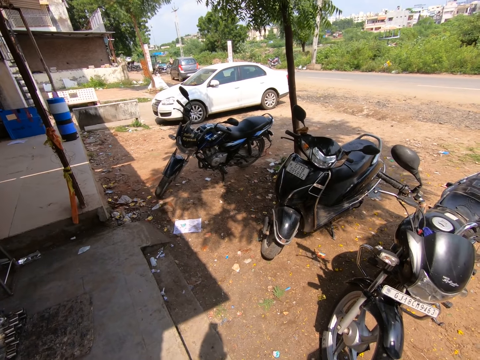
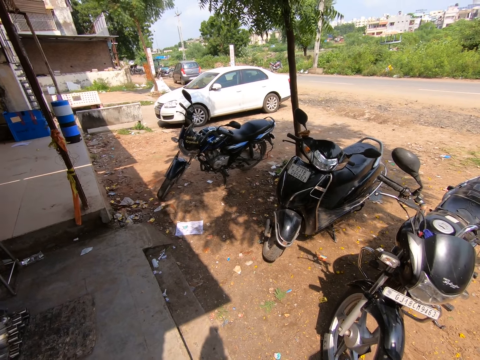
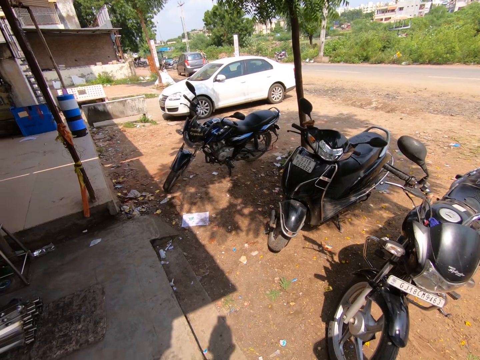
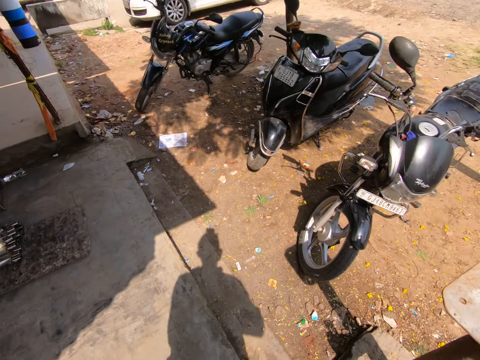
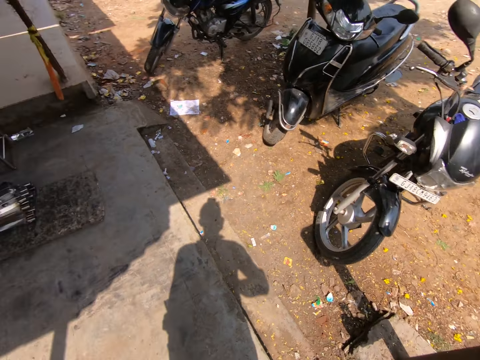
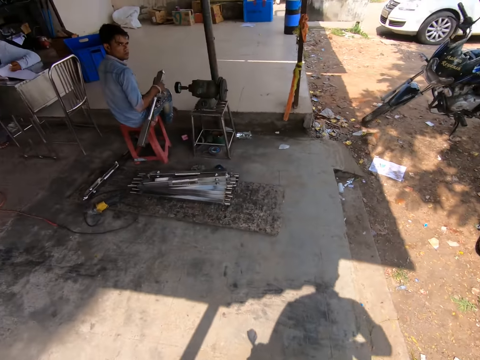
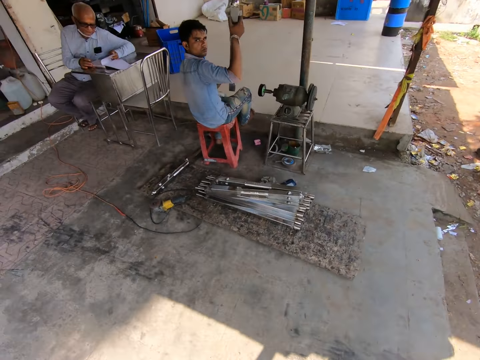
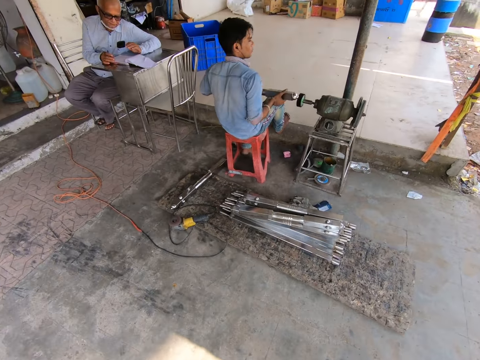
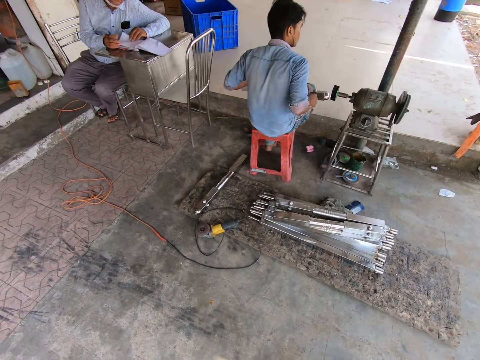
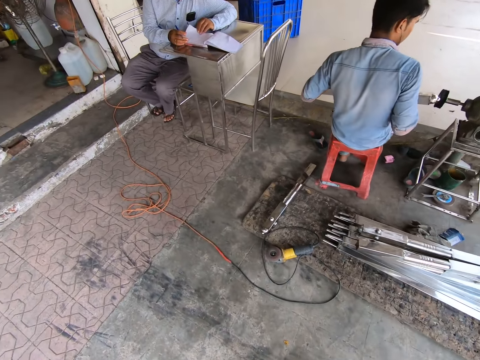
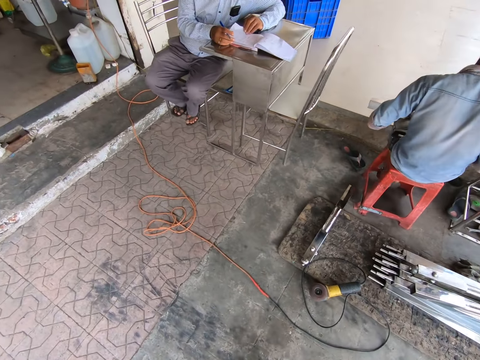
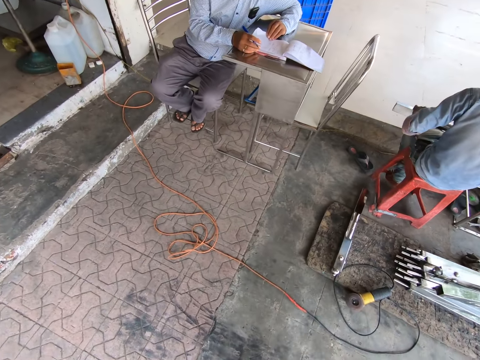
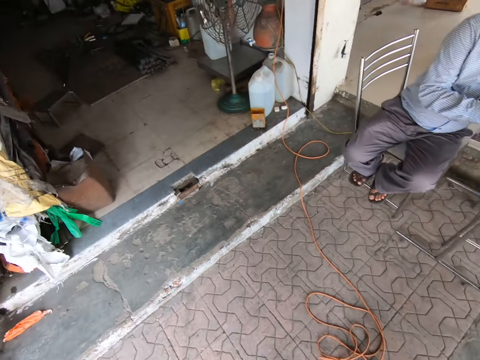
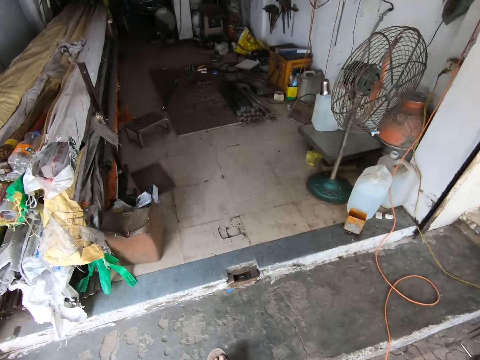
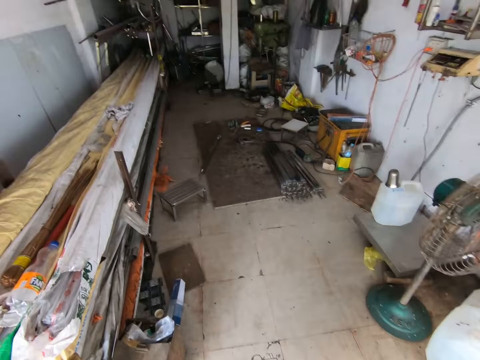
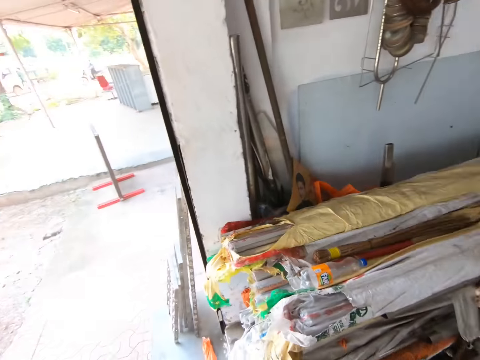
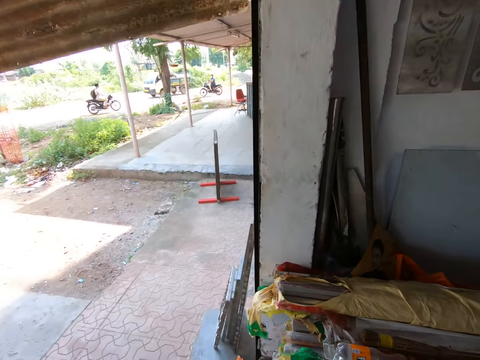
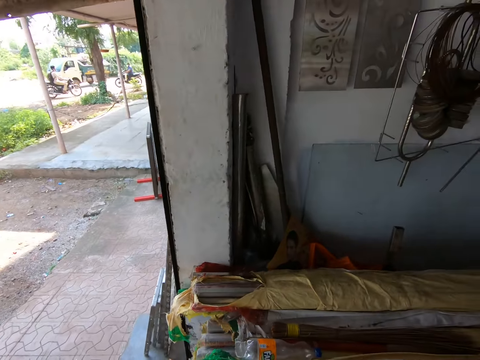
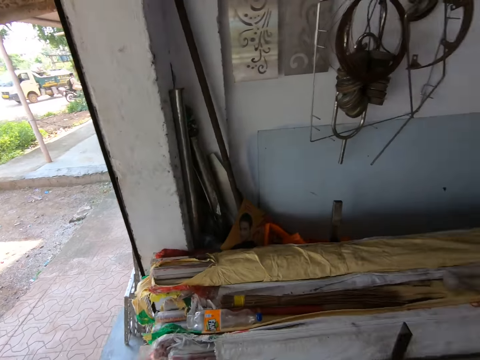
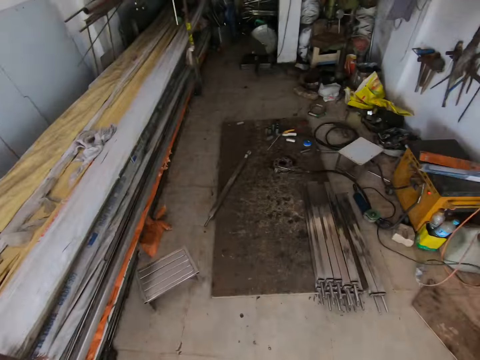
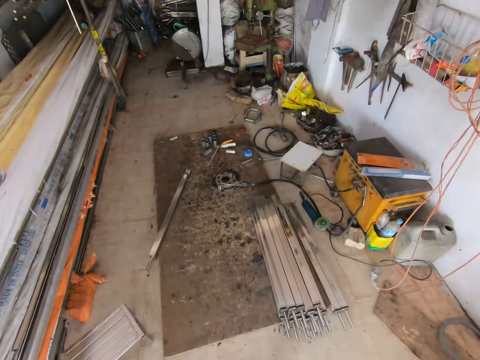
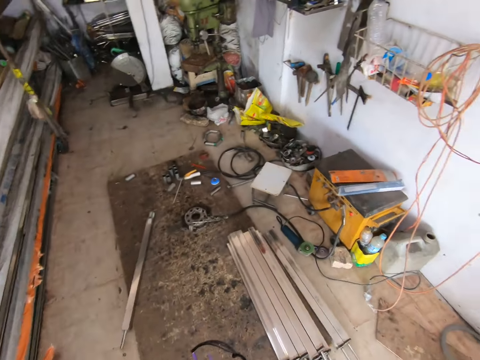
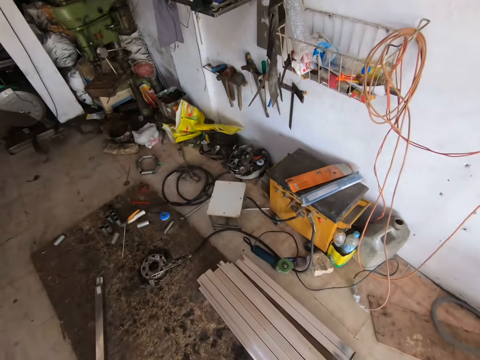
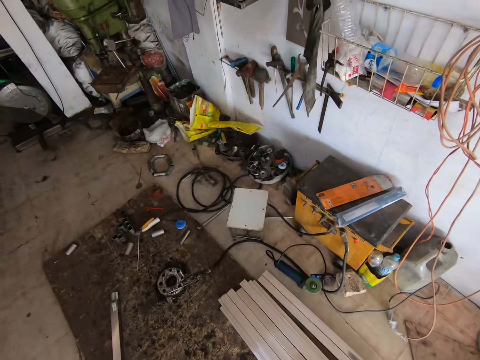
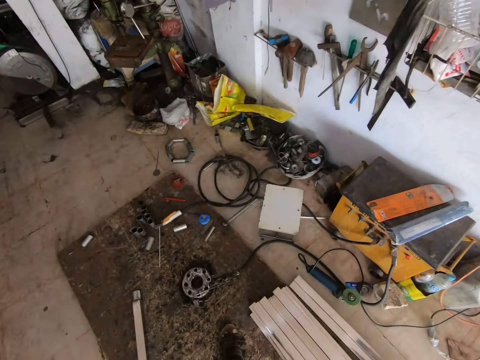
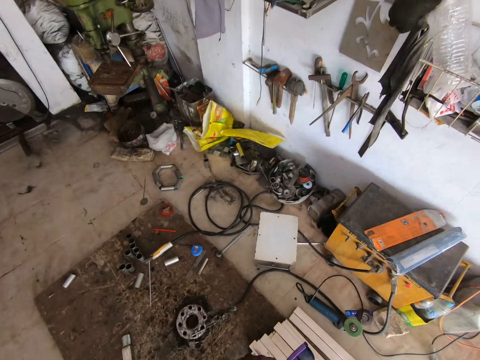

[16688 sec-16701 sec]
The camera wearer turns back. The first man flips a page of the notepad on the desk with his left hand. The other man holds the metal tube with both hands. The other man places the metal tube in both hands on his lap. The first man picks a page of the notepad on the desk with his left hand. The camera wearer walks forward. They look left. They look forward. They walk forward.

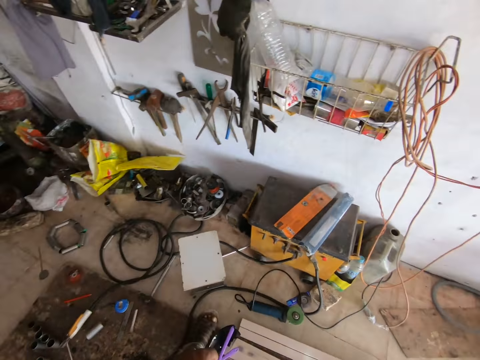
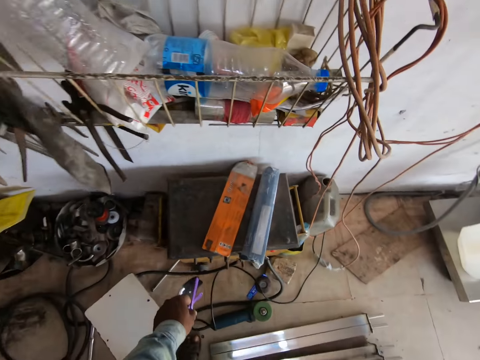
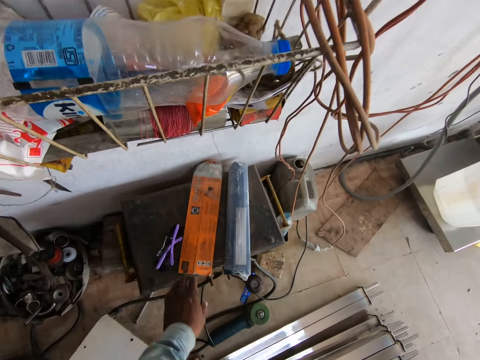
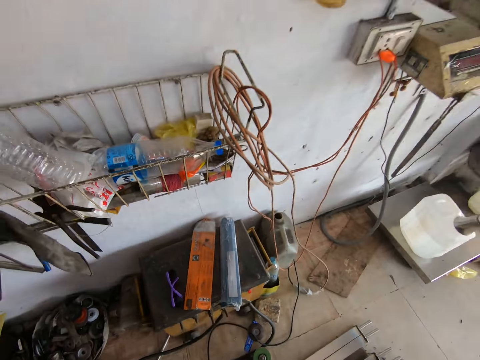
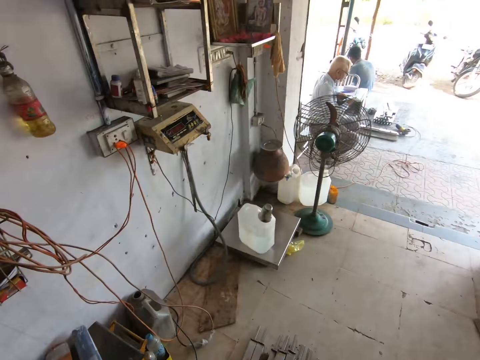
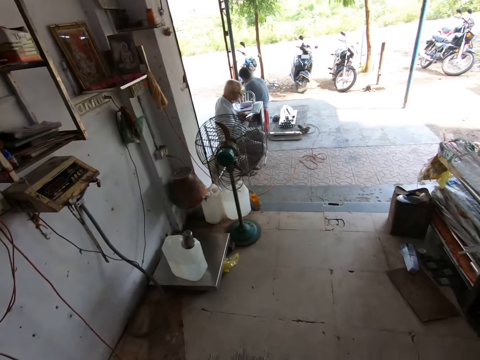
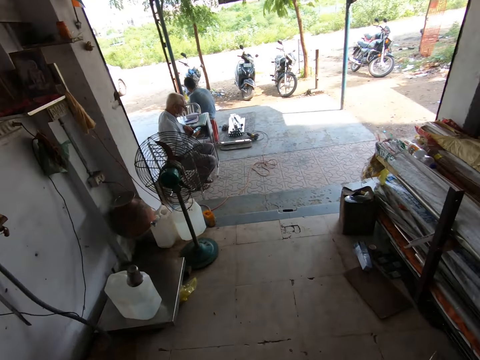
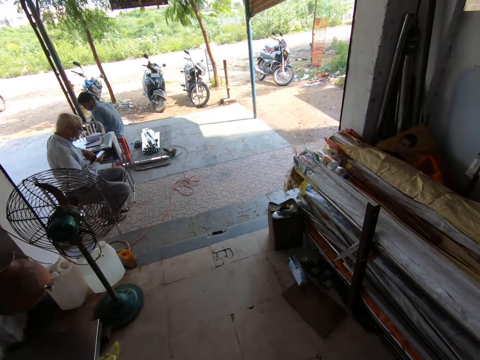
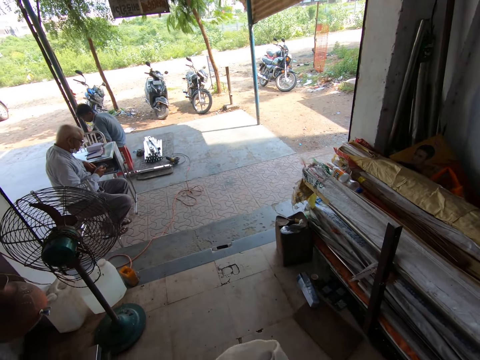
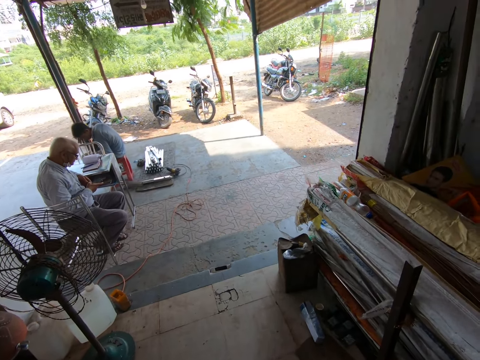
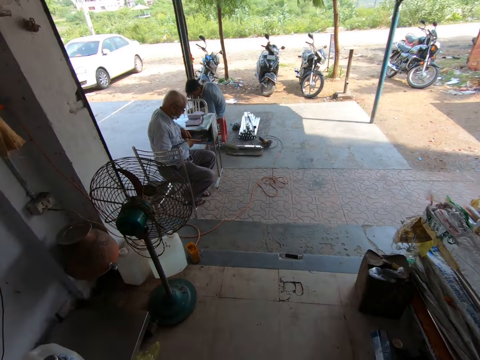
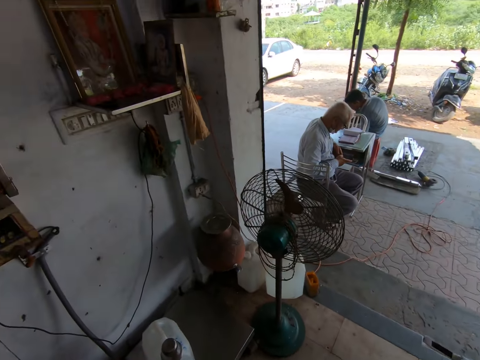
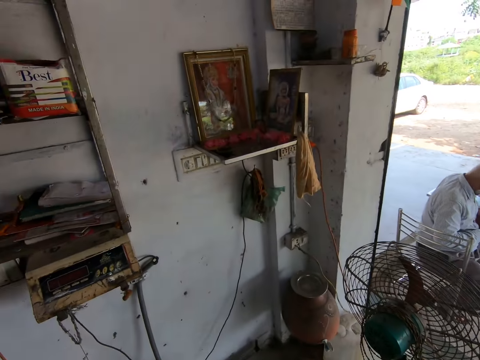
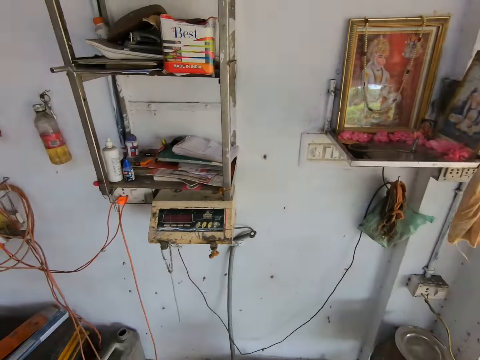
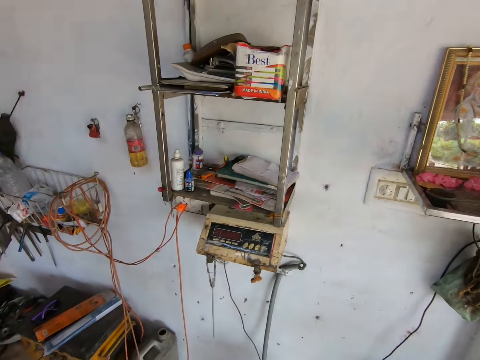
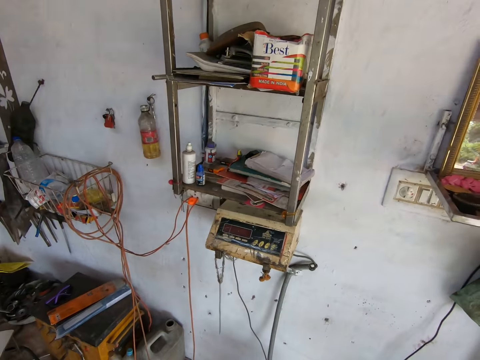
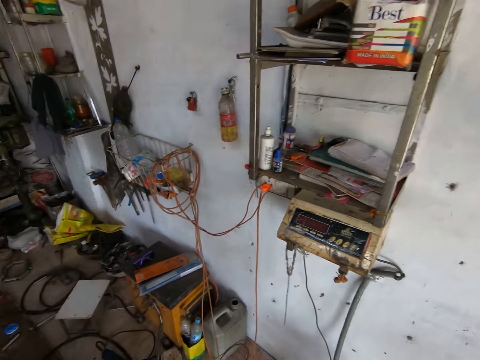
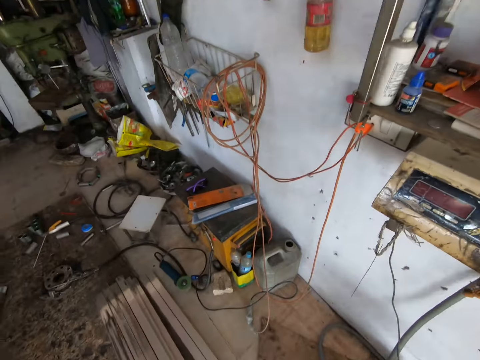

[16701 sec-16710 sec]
The camera wearer drops the pair of welding glasses in his left hand on a table. He turns right. He walks forward. He turns left.

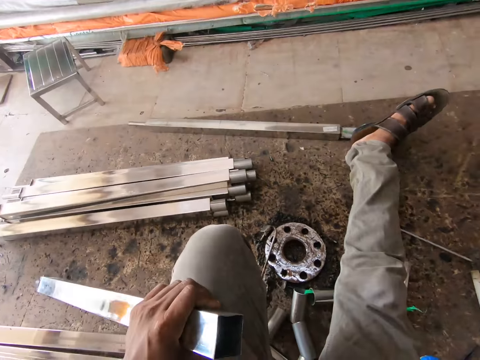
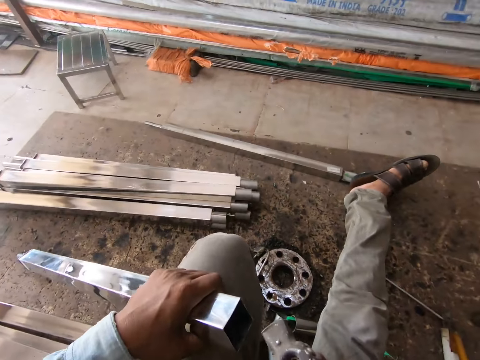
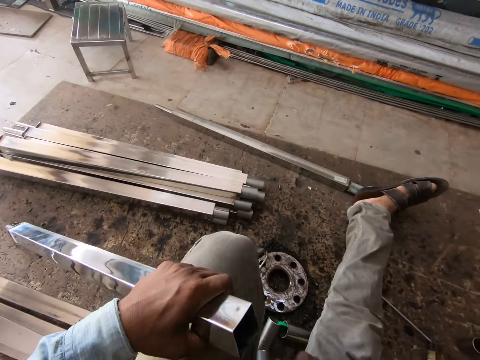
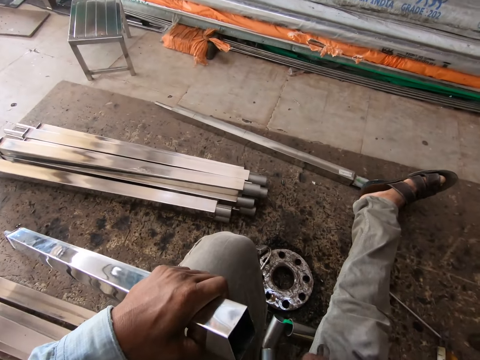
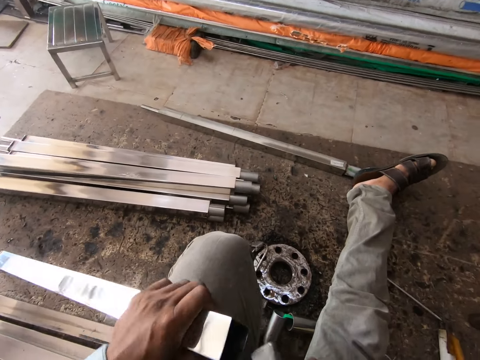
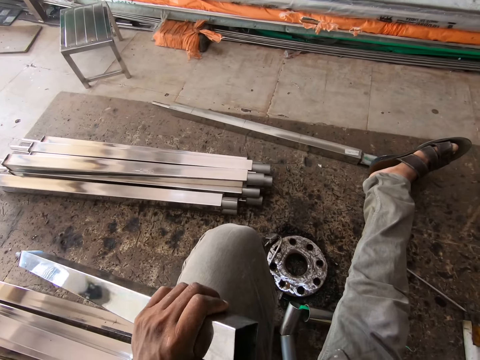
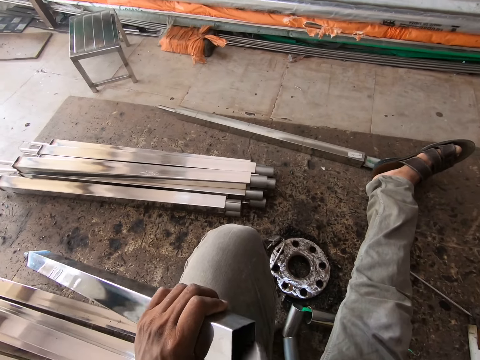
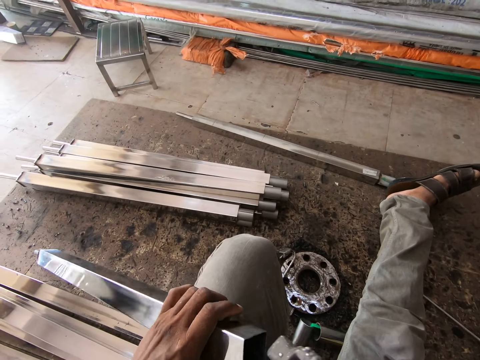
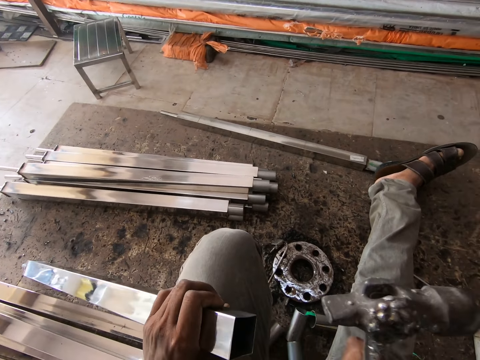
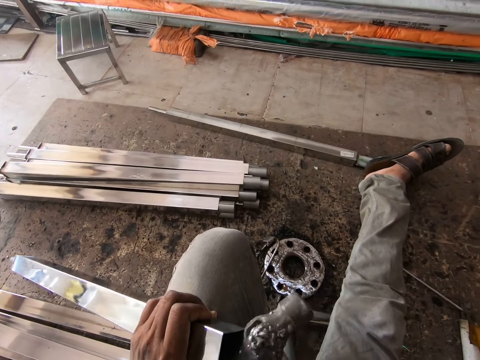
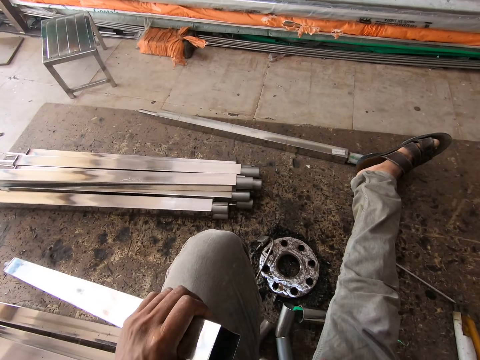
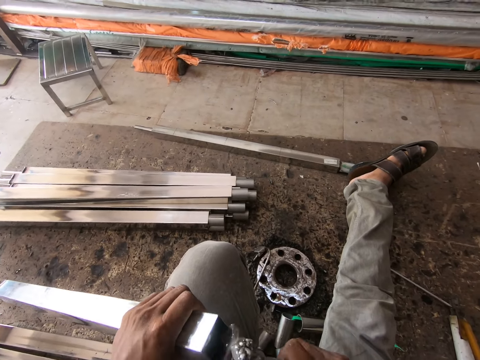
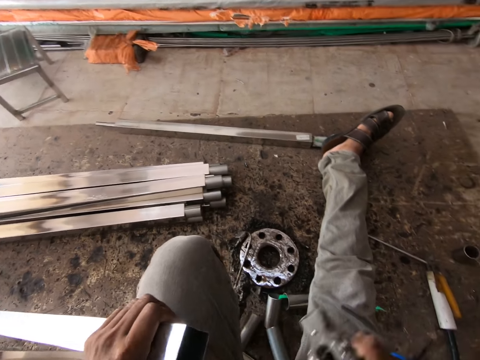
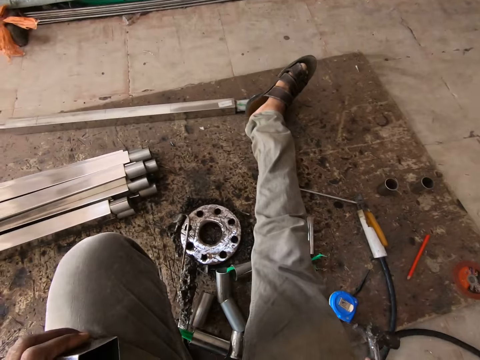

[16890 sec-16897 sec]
The camera wearer hammers the square tube with the hammer in his right hand. He hammers the square tube again. He adjusts the square tube with his left hand. He hammers the square tube with the hammer in his right hand.
